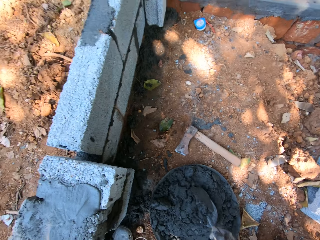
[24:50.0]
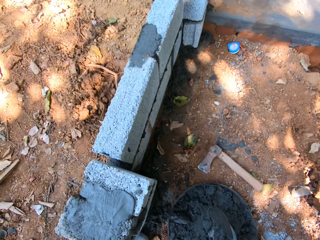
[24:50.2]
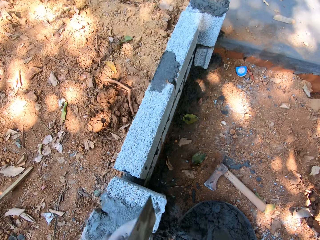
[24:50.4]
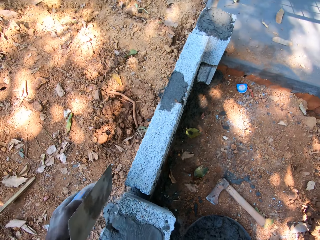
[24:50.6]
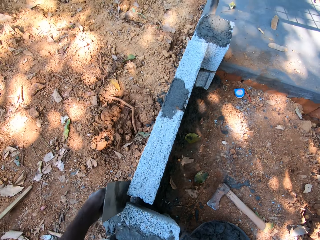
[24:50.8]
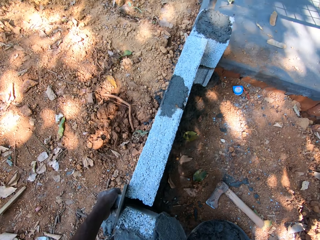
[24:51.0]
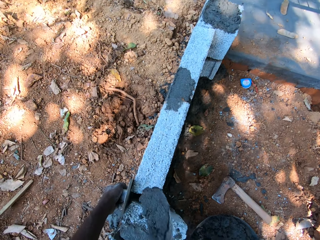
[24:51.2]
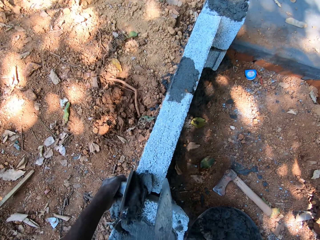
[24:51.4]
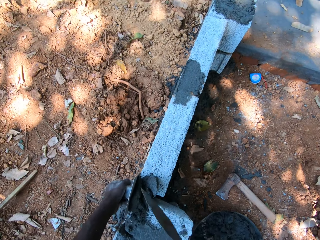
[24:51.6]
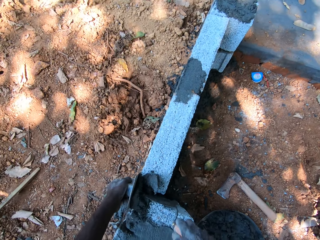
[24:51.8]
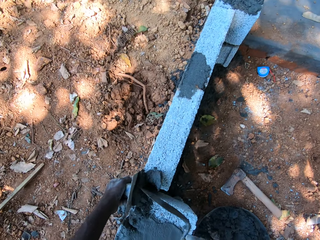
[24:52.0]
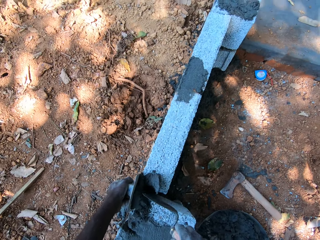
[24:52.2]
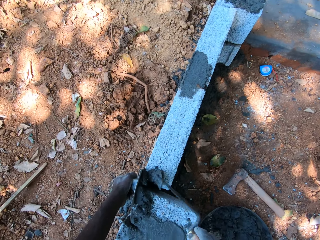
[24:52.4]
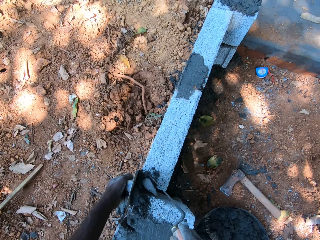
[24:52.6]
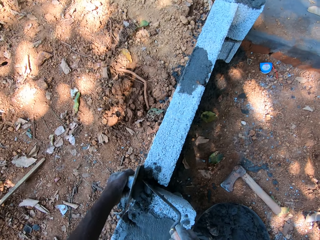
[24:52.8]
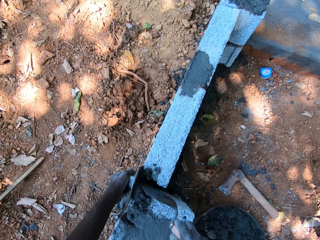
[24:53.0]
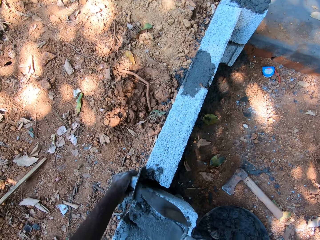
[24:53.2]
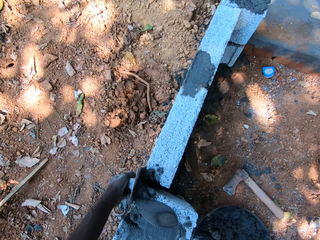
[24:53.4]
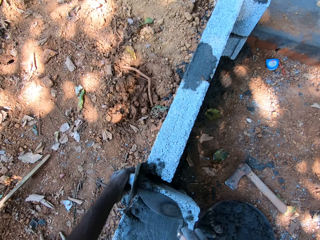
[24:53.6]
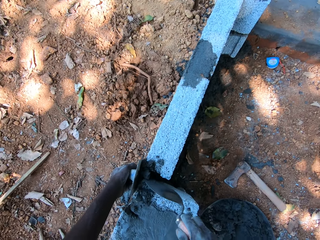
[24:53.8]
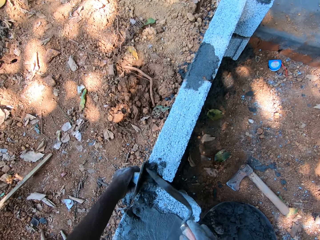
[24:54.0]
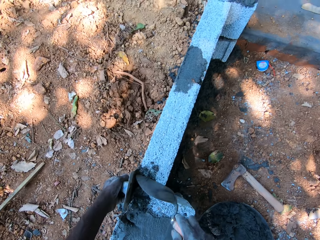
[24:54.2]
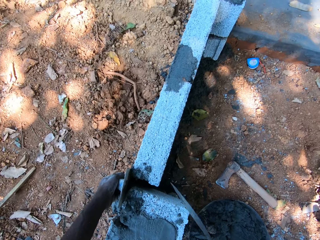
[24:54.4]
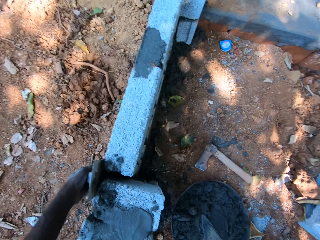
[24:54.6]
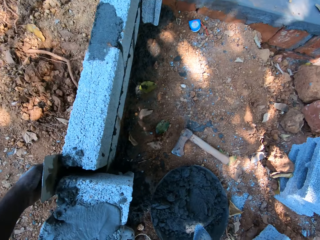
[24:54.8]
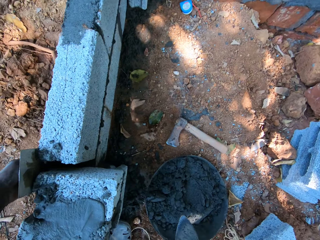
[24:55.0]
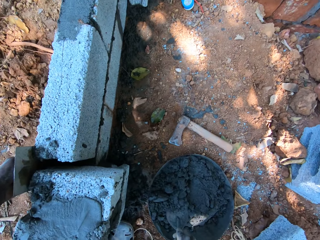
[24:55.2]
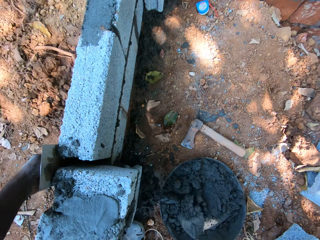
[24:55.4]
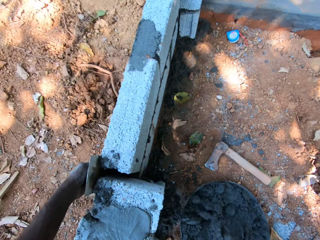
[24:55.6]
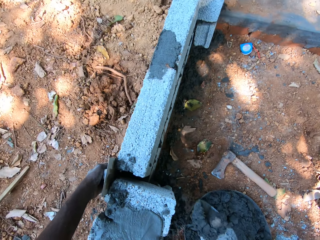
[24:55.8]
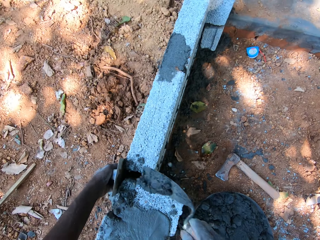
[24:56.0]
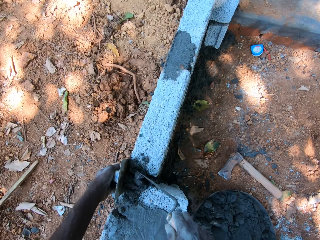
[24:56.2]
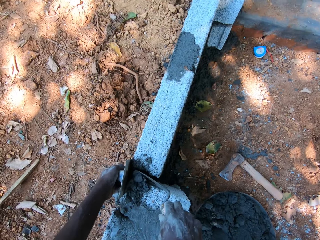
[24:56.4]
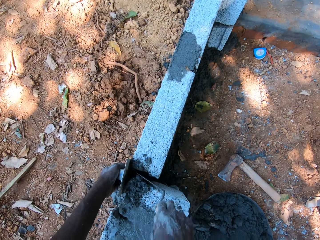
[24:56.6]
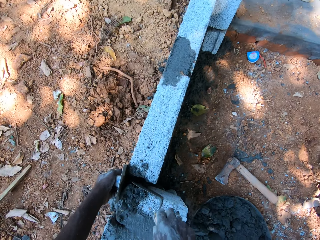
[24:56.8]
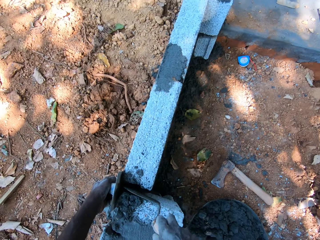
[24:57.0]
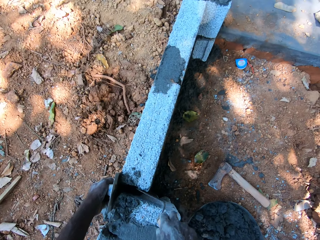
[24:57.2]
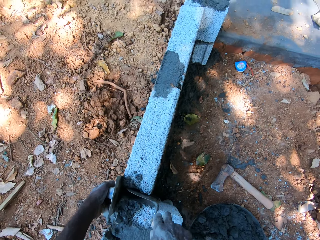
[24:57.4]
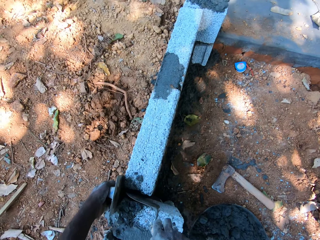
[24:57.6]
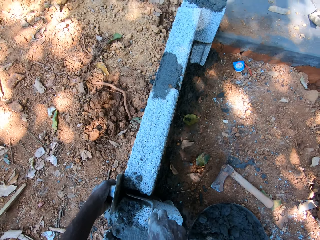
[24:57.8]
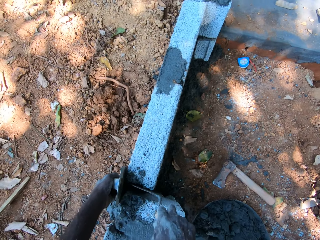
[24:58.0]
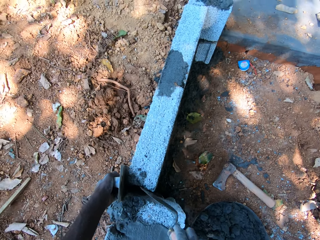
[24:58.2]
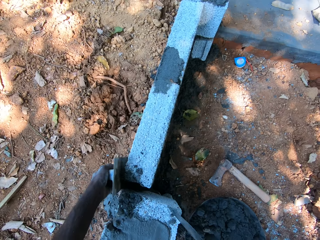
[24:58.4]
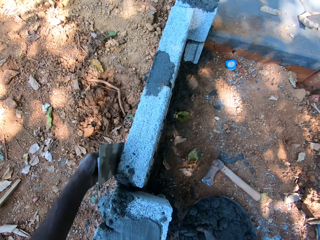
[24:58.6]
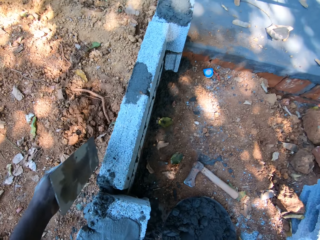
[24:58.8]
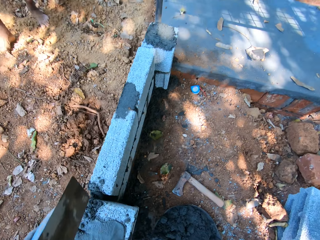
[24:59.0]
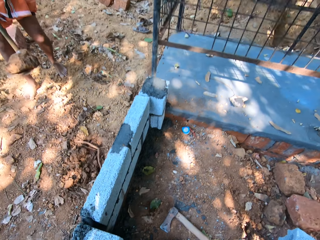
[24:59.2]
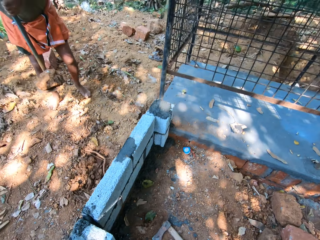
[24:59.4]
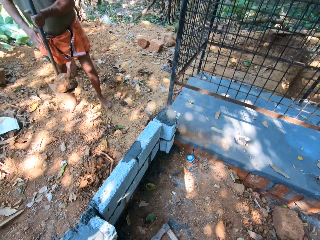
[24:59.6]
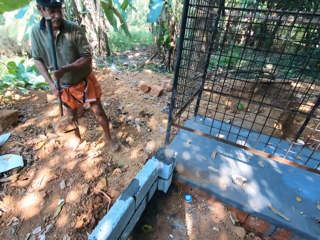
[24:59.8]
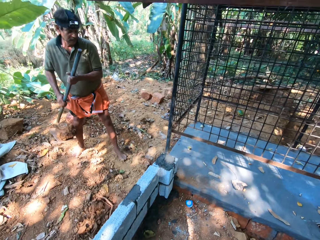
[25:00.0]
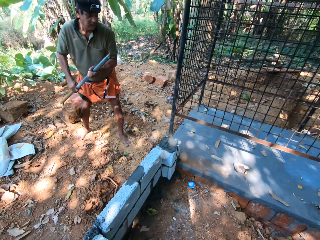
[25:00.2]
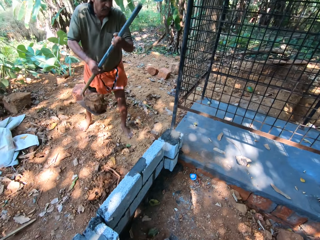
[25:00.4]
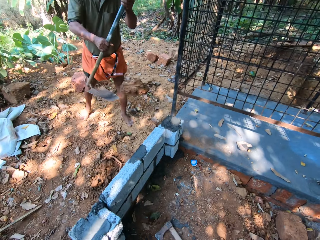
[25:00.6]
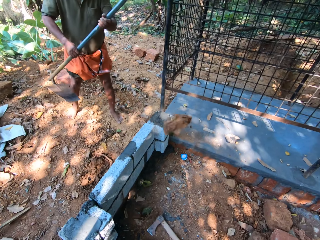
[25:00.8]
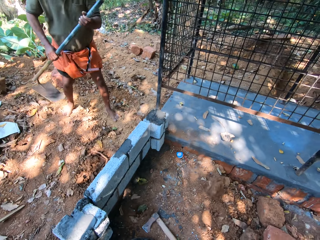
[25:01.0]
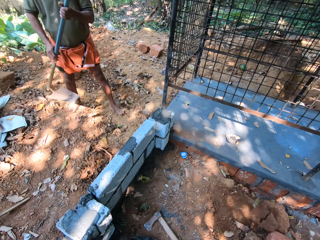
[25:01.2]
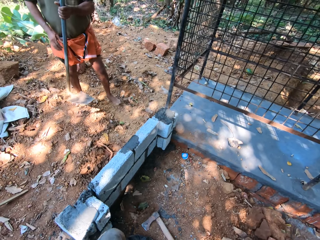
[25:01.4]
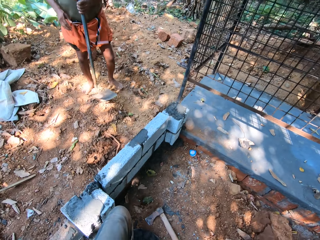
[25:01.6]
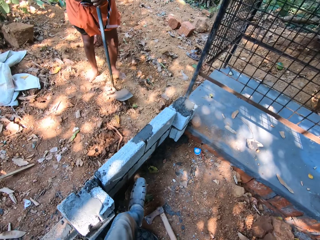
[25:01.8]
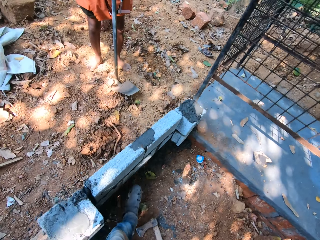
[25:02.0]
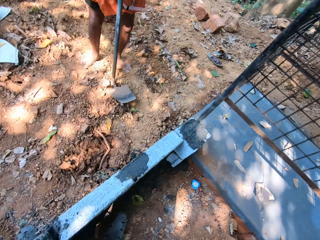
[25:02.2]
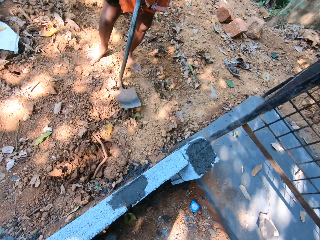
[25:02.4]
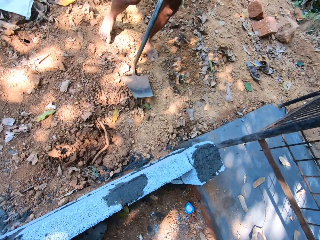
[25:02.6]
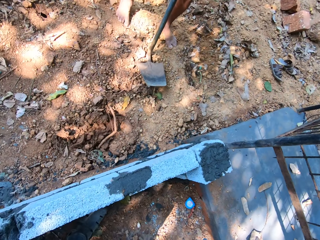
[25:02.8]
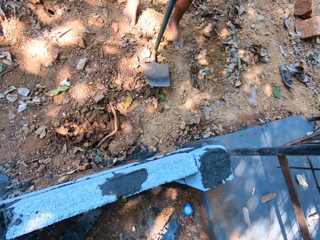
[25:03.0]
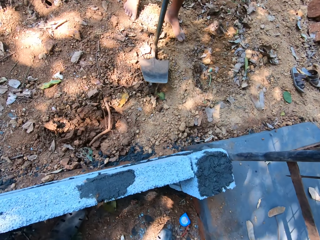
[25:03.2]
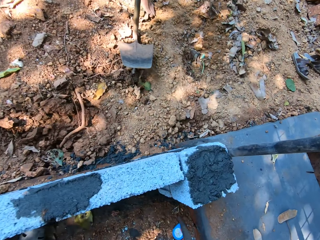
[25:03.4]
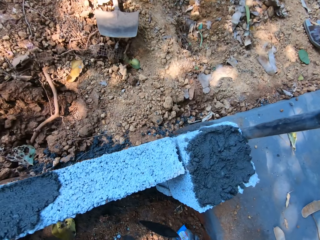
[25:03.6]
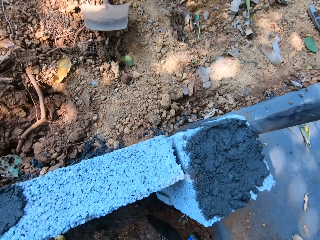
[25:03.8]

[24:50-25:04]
The camera wearer packs mortar from the pan with the trowel in his right hand. He places the trowel in his left hand on the fence. He pours the mortar in the trowel in his right hand on the fence. He applies the mortar on the fence with the trowel in his right hand. He packs mortar from the pan with the trowel in his right hand. He pours the mortar in the trowel in his right hand on the fence. He applies the mortar on the fence with the trowel in his right hand. He takes the trowel in his left hand off the fence. He converses with a man. The man throws a stone on the digging hoe in his hands on the ground and places the digging hoe in his hands on the ground. The camera wearer walks.

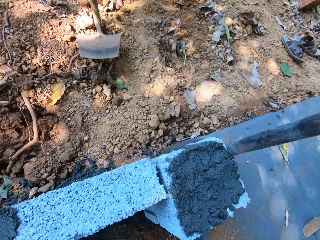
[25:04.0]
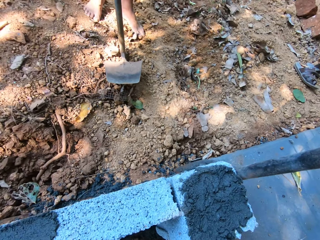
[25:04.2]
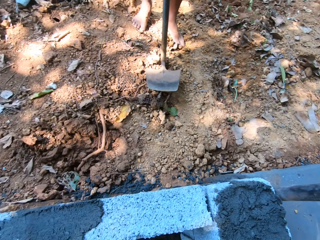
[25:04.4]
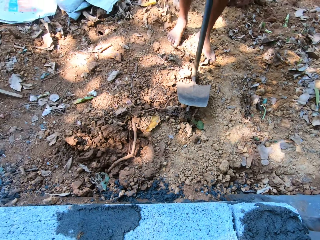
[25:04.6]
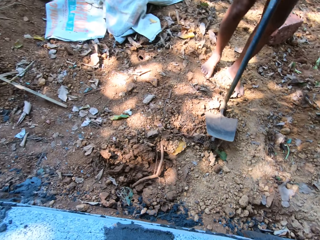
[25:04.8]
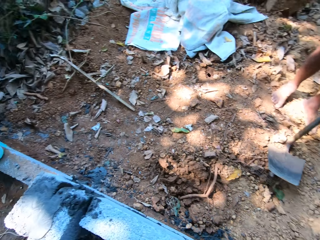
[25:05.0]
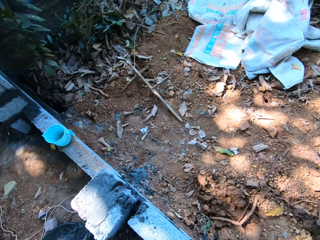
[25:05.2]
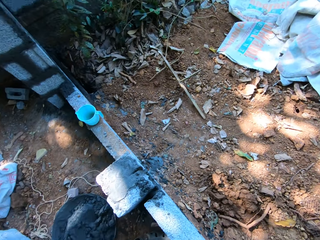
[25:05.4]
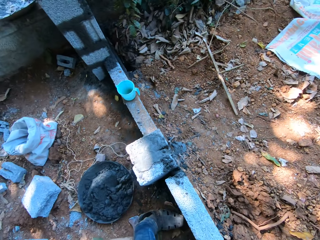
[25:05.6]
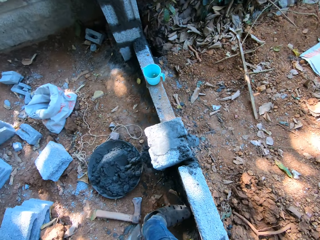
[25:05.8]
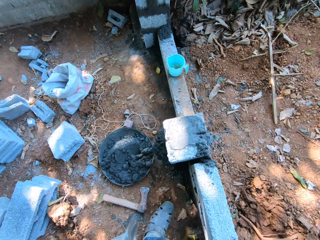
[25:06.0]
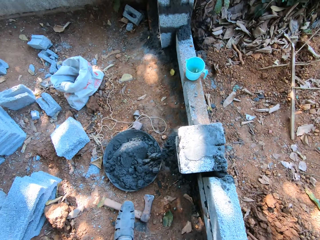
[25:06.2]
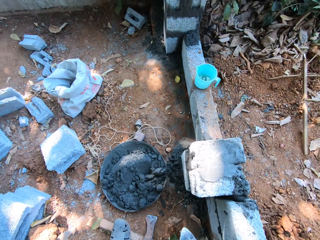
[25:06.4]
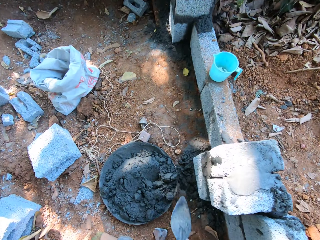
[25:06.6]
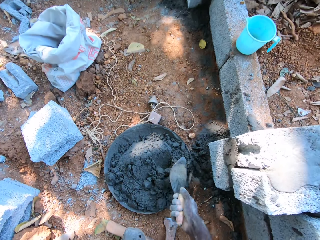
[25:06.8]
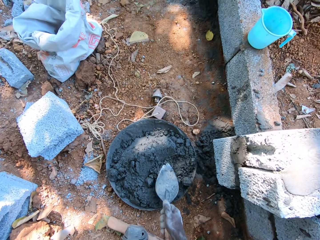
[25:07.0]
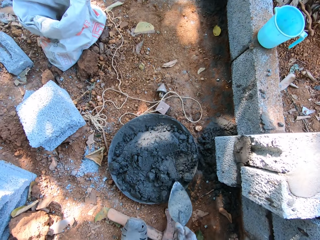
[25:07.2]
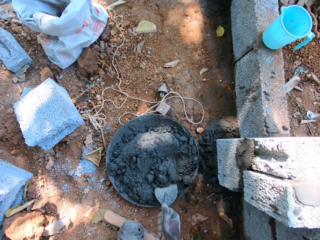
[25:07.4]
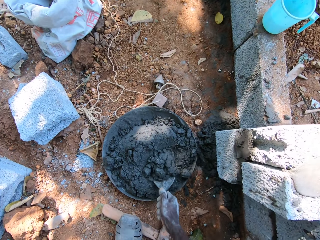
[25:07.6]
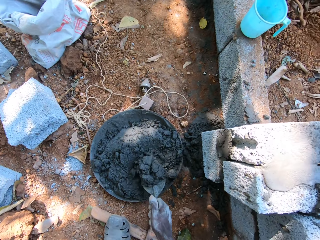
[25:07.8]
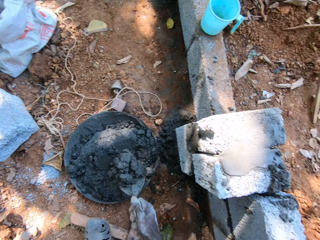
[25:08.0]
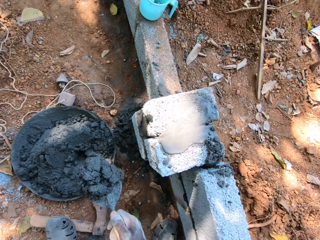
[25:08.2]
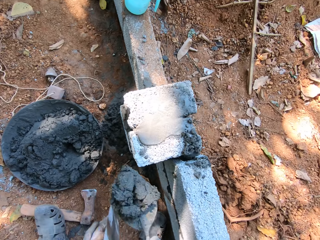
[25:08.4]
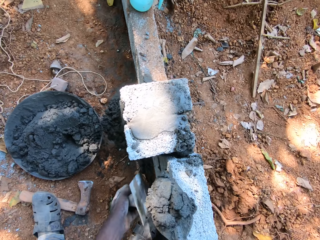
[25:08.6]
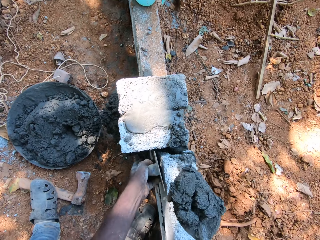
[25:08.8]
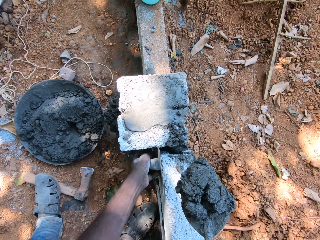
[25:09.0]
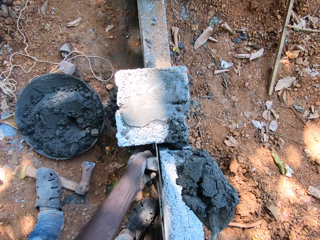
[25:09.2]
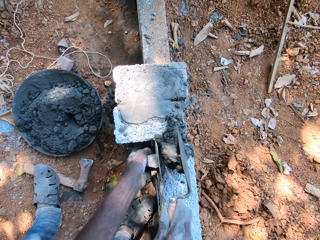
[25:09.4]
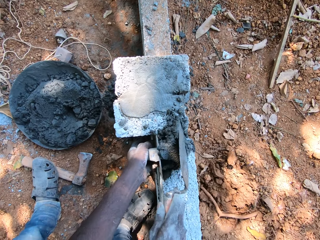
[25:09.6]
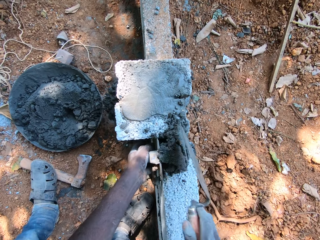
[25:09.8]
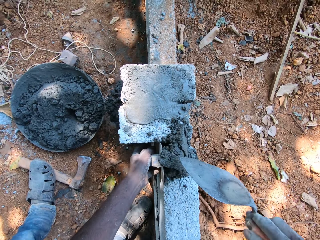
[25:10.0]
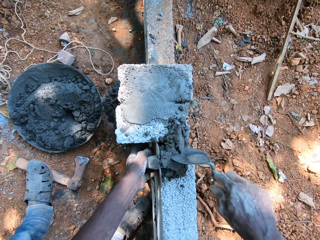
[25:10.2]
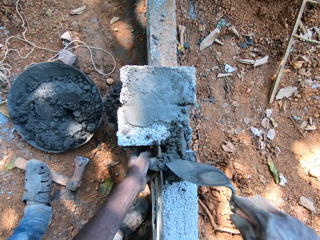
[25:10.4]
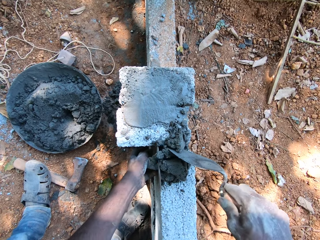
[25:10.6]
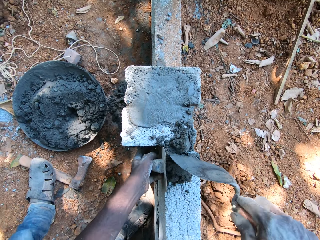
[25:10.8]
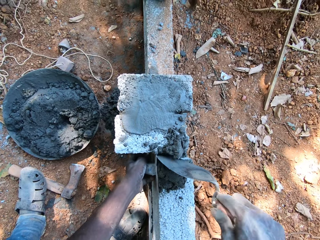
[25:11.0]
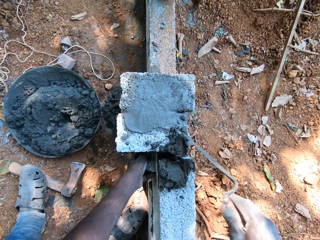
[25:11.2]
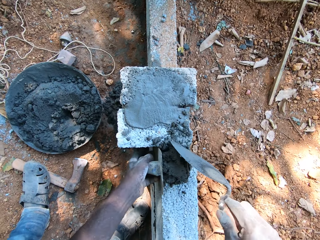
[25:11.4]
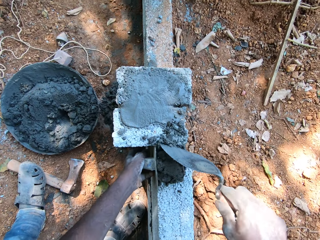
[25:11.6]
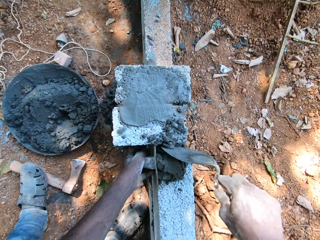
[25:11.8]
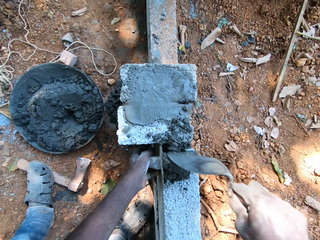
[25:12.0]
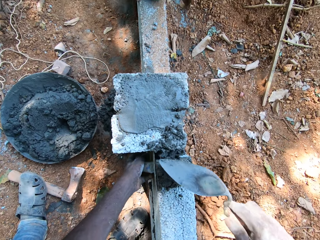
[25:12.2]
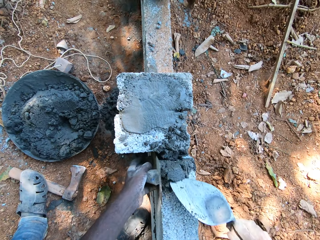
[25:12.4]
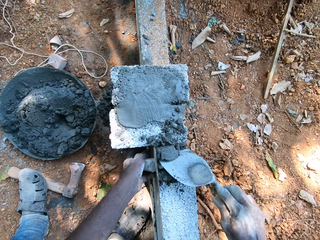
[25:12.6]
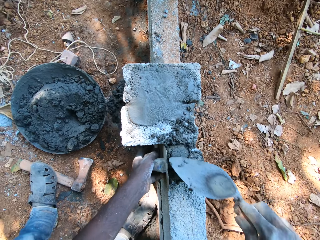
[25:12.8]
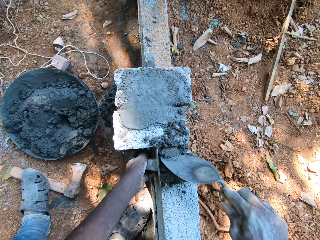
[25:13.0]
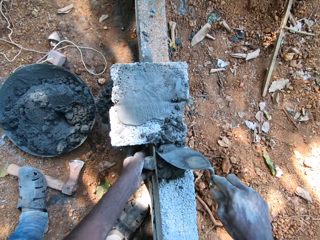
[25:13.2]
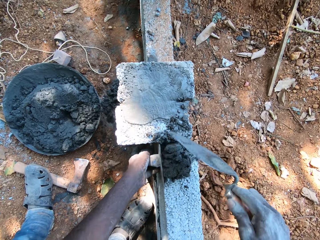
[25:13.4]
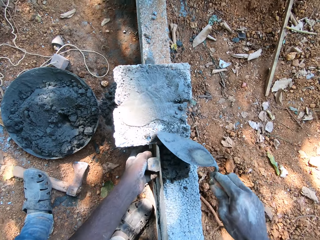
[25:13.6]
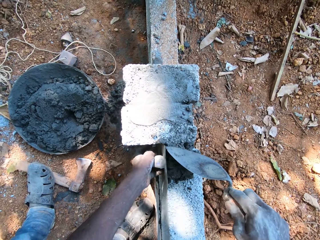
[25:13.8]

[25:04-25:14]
The camera wearer bends. He spreads cement. He packs mortar from the pan with the trowel in his right hand. He places the trowel in his left hand on the fence. He pours the mortar in the trowel in his right hand on the fence. He applies the mortar on the fence with the trowel in his right hand.
